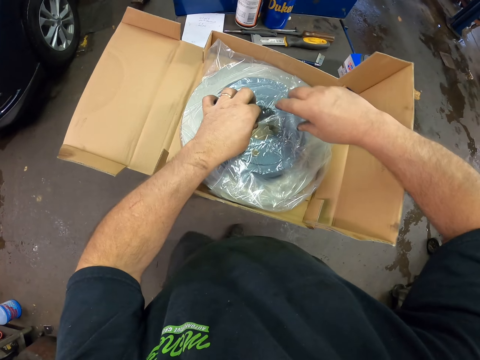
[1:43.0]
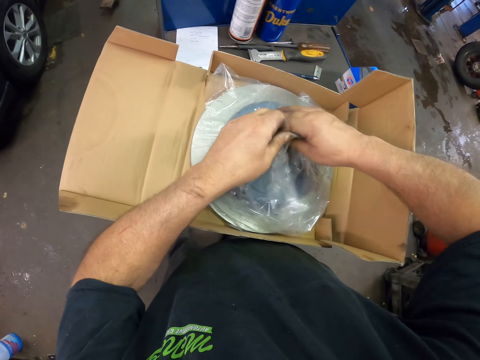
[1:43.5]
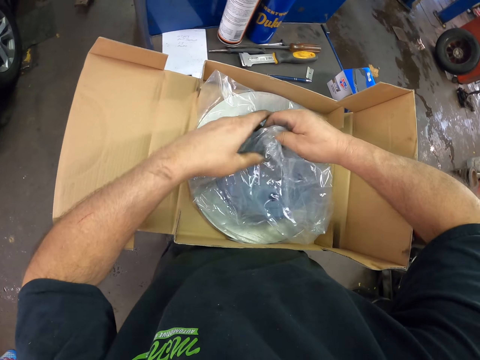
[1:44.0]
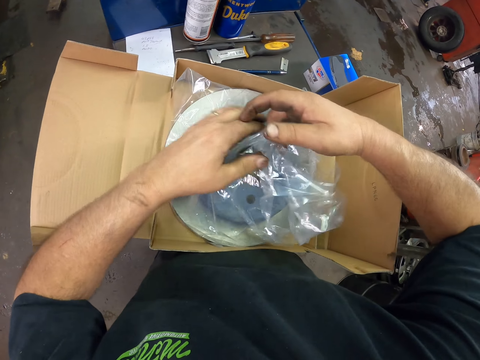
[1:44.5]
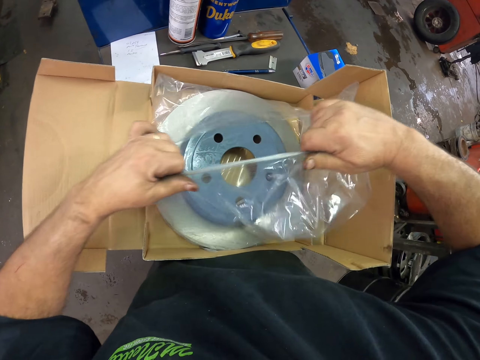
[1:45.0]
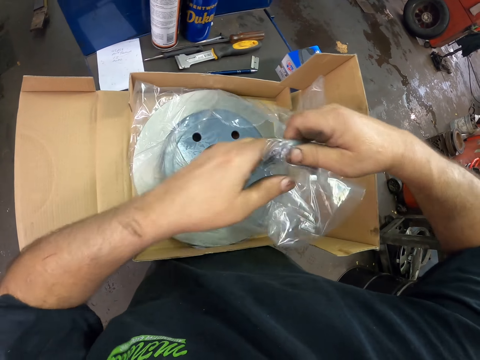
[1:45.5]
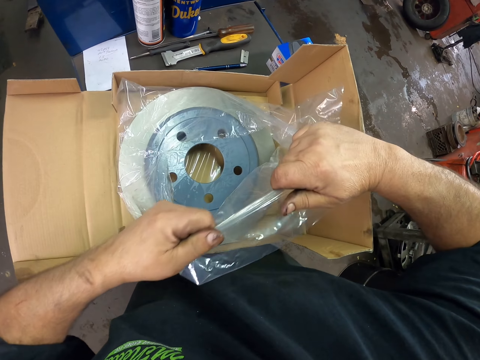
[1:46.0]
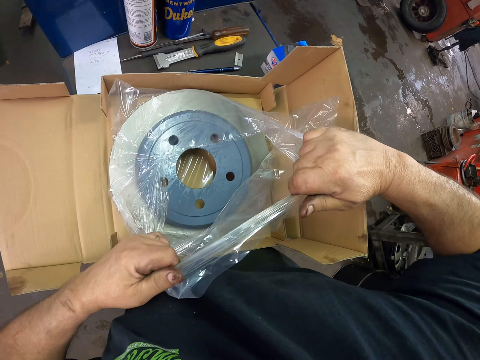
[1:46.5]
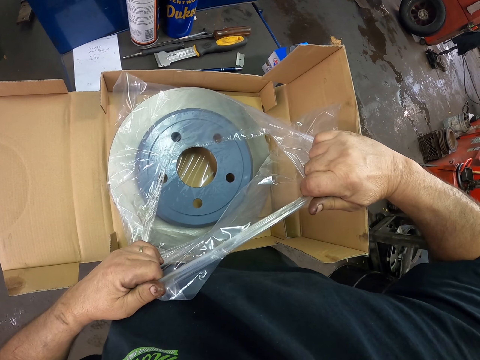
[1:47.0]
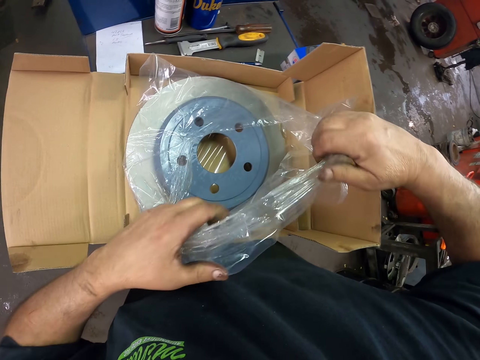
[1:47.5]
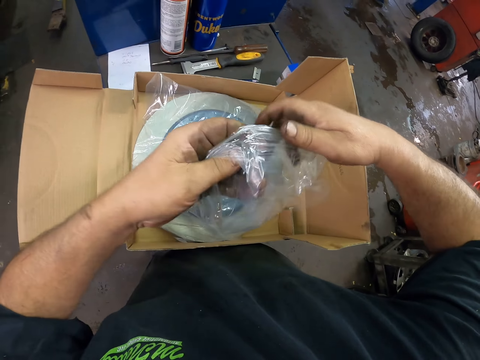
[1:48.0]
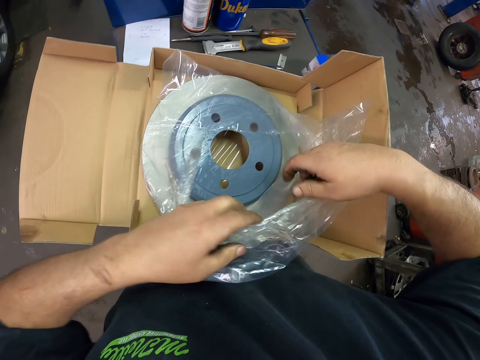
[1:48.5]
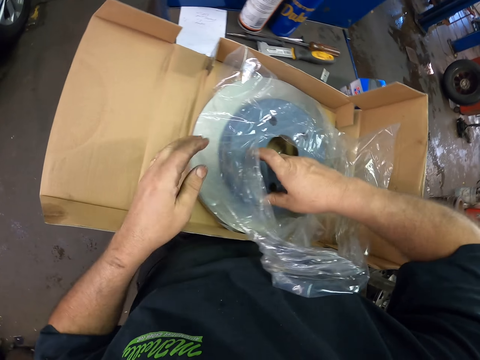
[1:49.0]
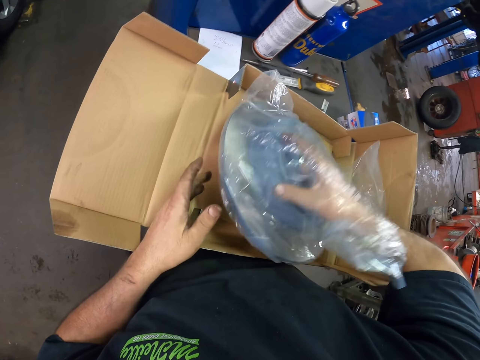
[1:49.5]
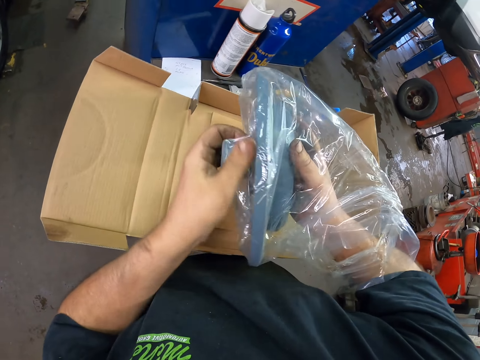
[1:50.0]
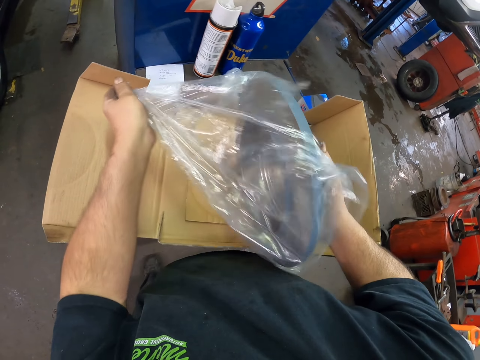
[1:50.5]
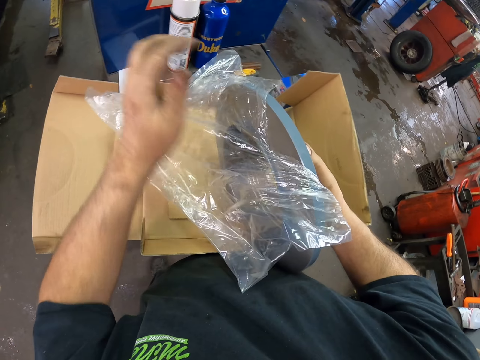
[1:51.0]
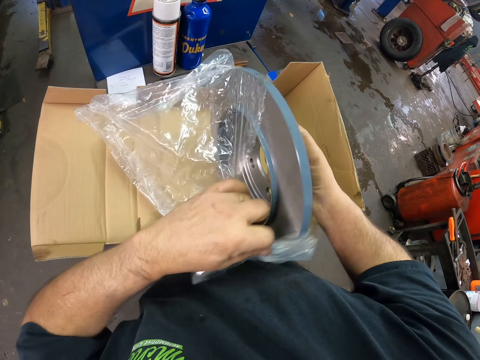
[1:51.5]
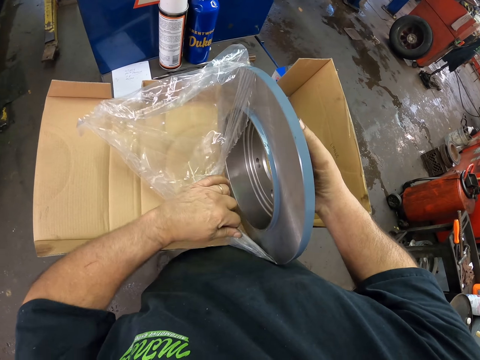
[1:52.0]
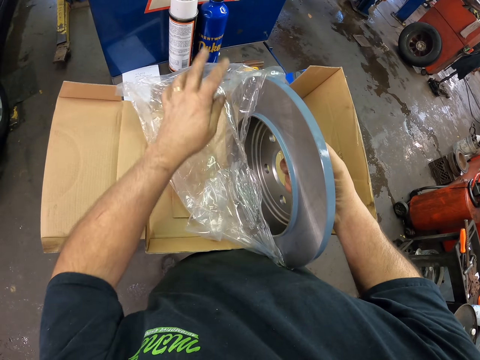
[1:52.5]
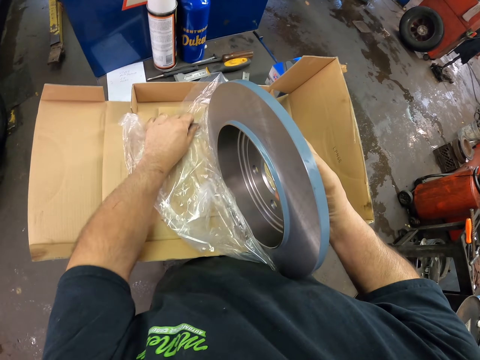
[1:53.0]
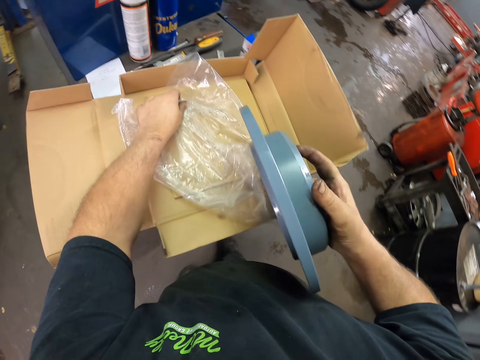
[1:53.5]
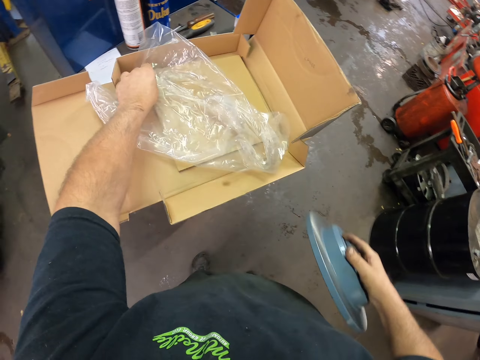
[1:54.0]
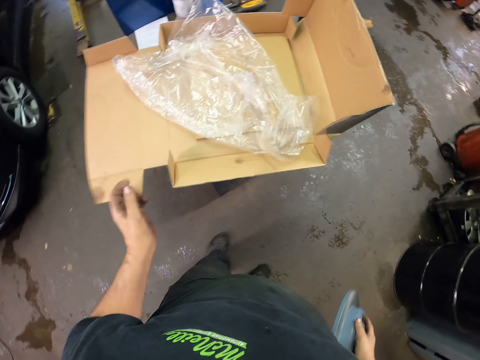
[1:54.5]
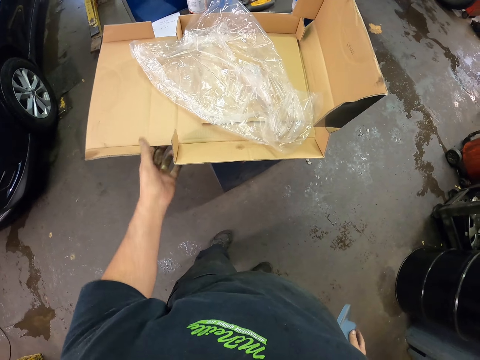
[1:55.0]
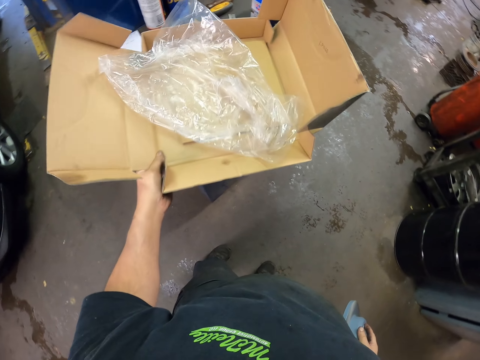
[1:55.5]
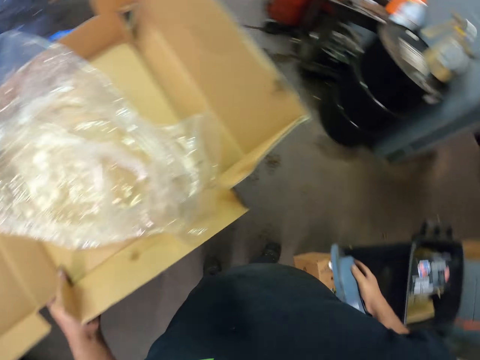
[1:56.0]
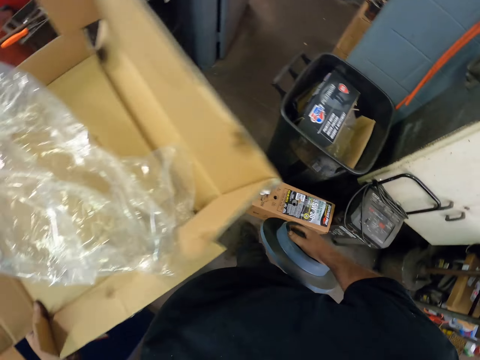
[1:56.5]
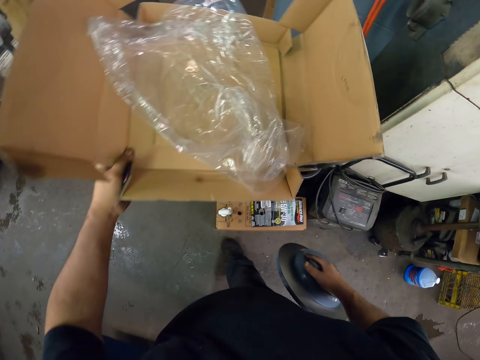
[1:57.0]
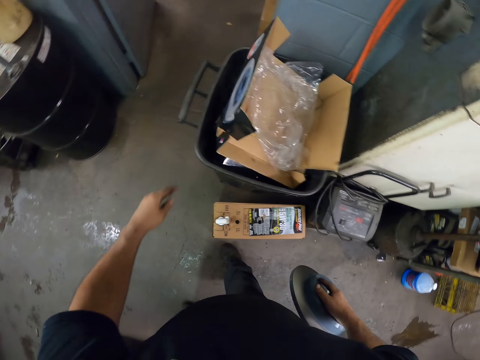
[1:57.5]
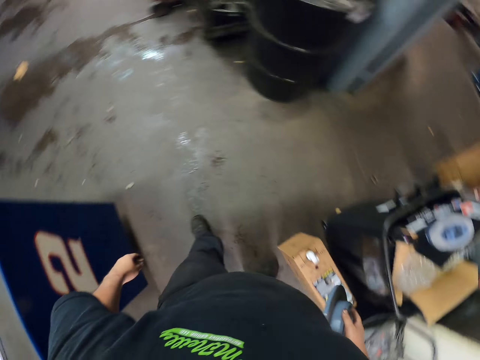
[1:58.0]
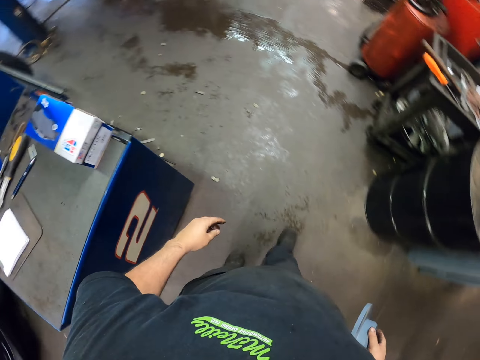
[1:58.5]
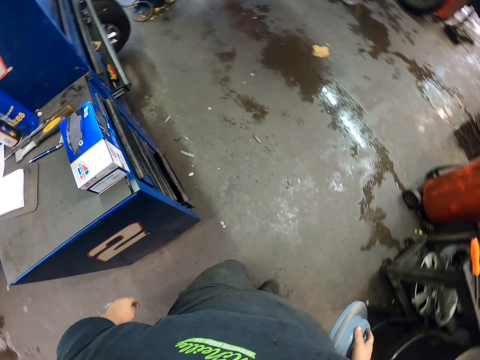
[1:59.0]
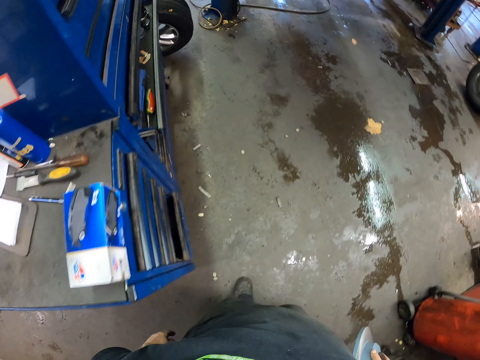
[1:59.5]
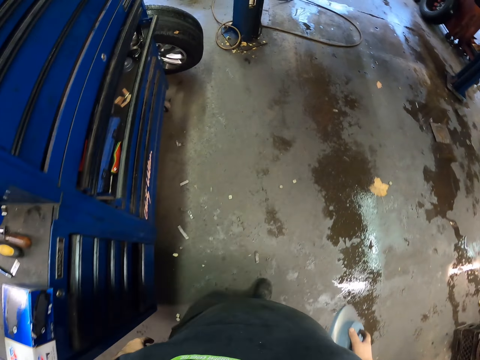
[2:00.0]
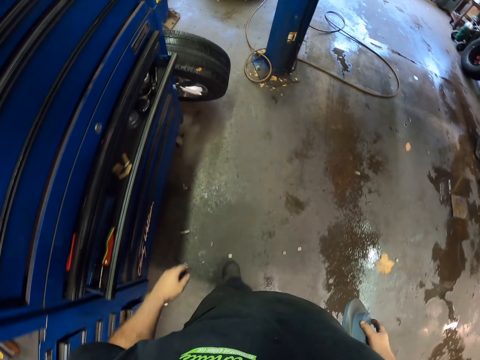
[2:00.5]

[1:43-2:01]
The camera wearer opens the brake drum seal. They remove a new rim hub flange or brake drum from the box. They pick the brake drum box. They put the box in the dust bin. They walk carrying the new rim hub flange.

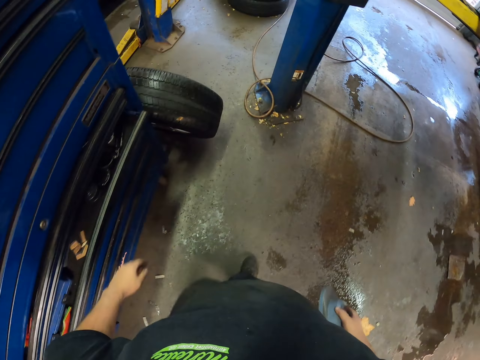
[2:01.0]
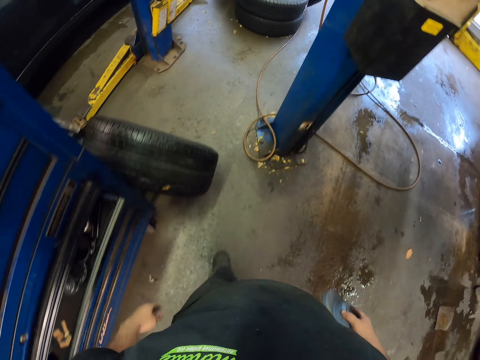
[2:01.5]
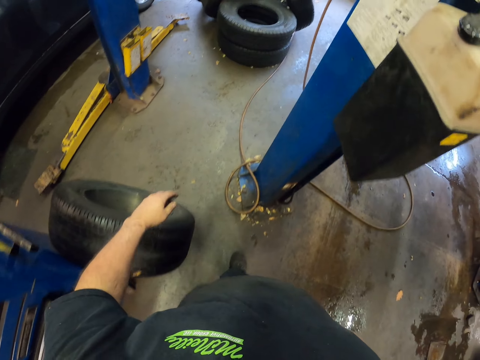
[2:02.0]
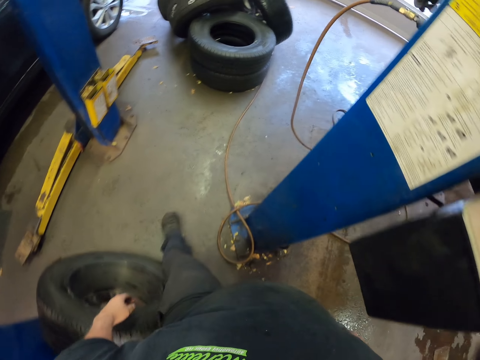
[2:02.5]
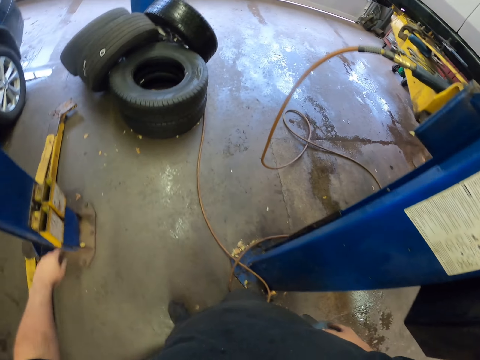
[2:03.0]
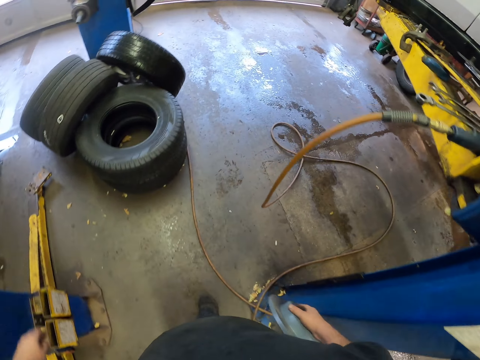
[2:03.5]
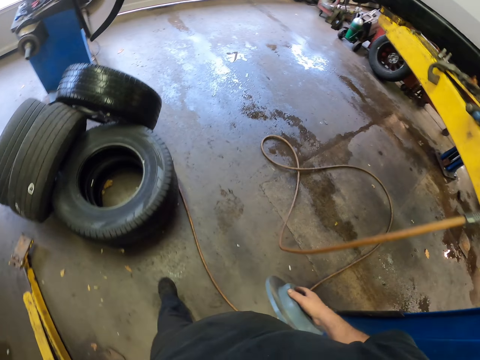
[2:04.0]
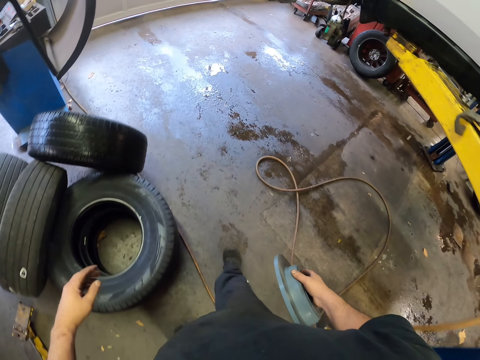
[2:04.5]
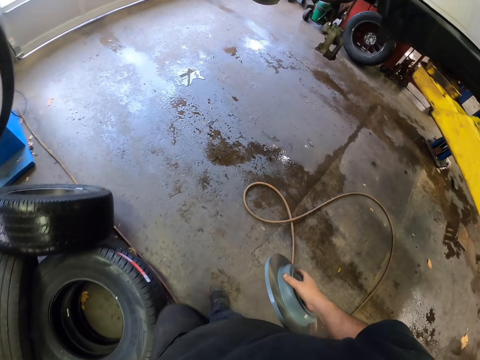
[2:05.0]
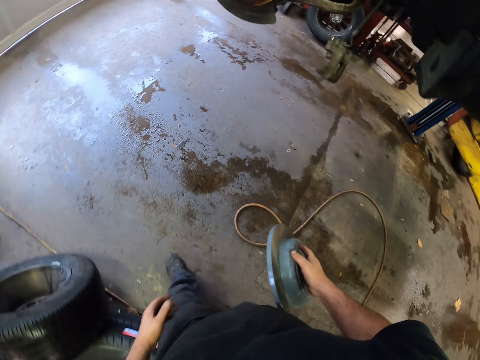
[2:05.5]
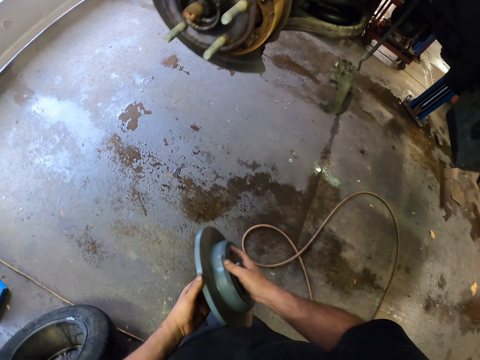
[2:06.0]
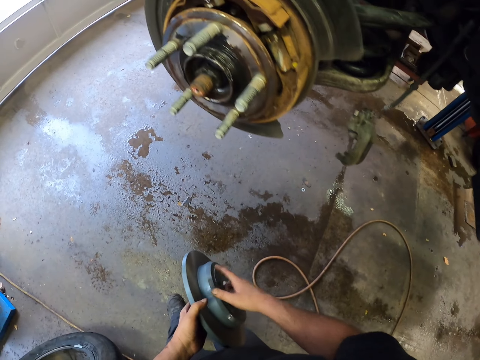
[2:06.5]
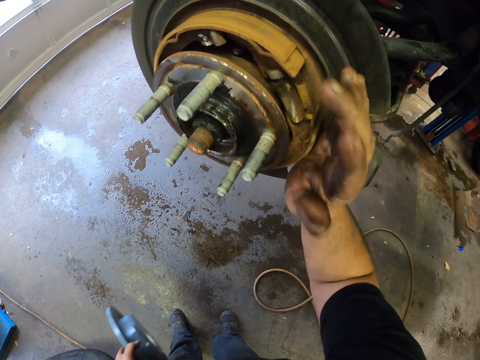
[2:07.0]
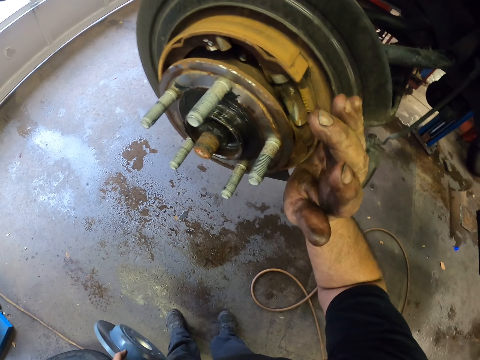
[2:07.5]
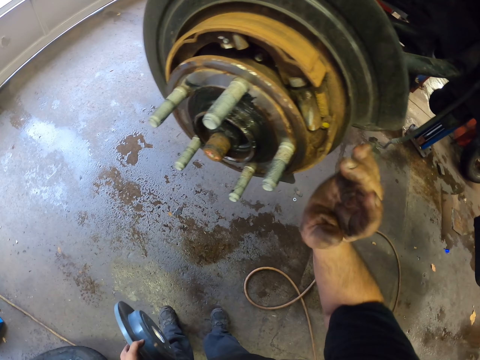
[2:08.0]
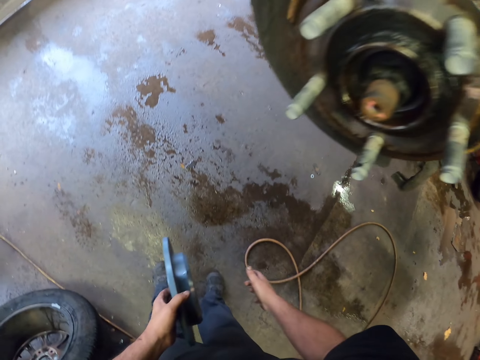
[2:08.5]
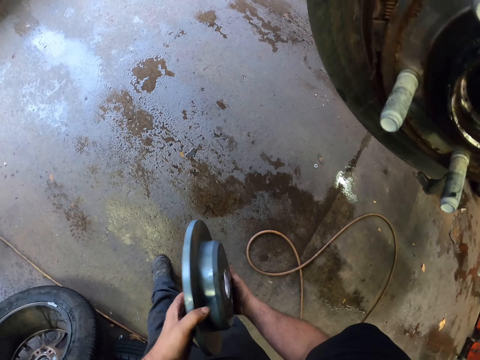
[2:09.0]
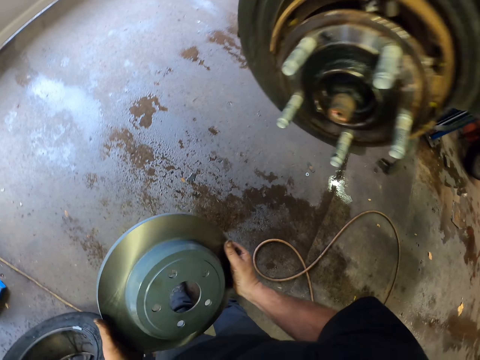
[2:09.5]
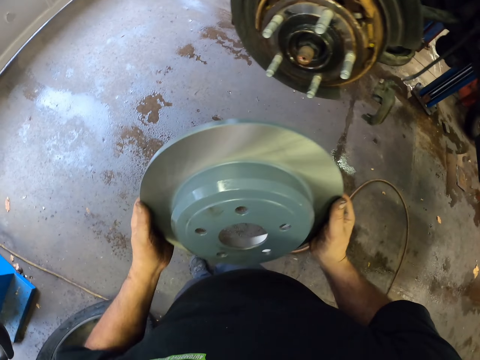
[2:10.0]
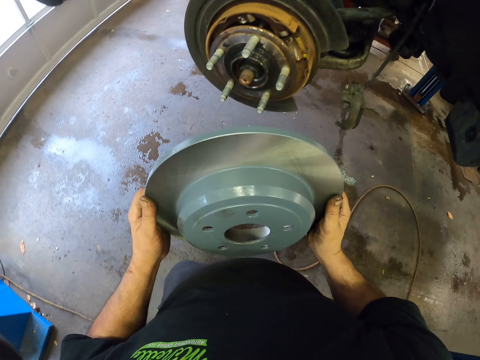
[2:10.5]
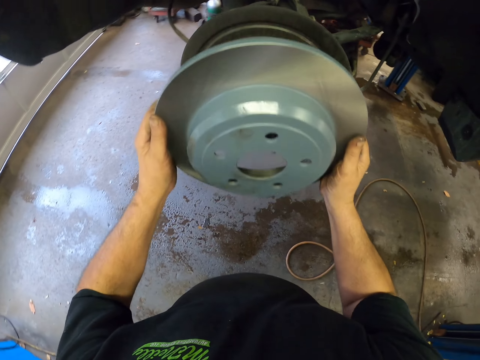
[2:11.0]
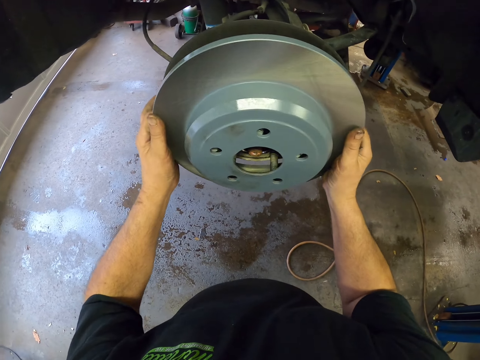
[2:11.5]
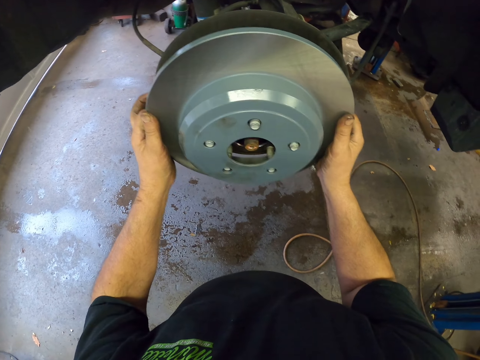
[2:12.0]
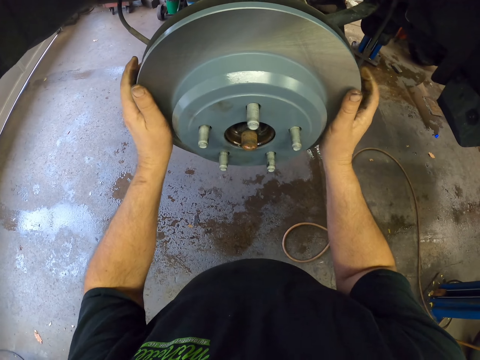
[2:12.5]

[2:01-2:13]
The camera wearer exchanges the hand holding the brake drum. They tap the brake pads on the wheel. They fix the brake drum to the wheel.
